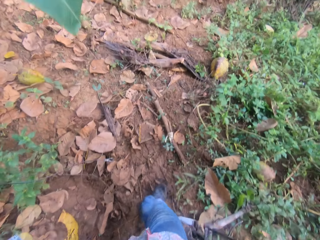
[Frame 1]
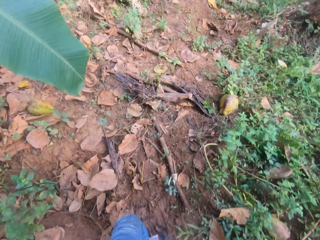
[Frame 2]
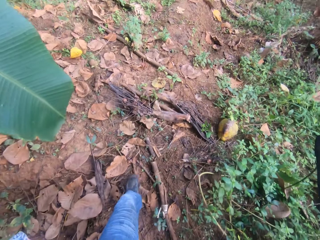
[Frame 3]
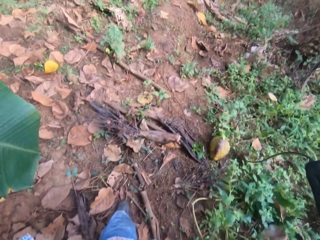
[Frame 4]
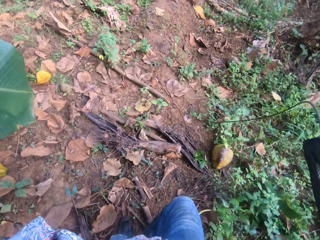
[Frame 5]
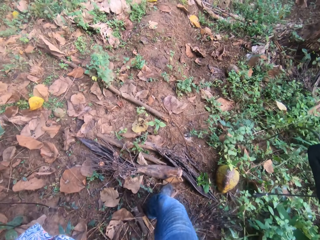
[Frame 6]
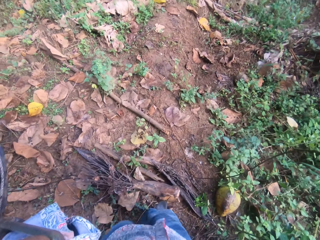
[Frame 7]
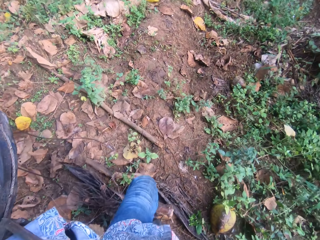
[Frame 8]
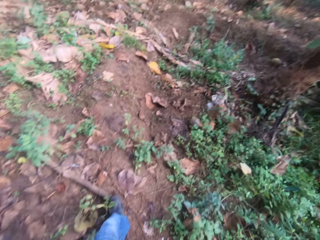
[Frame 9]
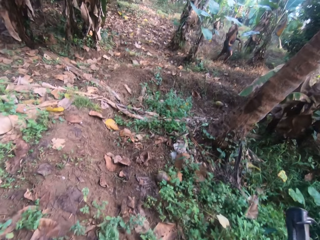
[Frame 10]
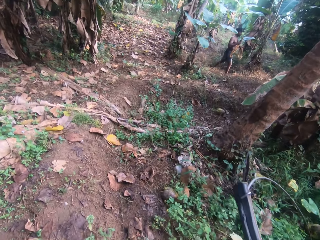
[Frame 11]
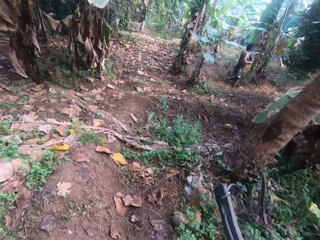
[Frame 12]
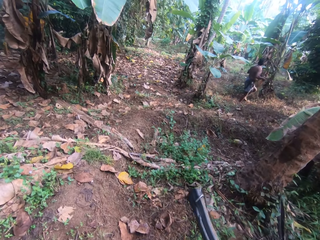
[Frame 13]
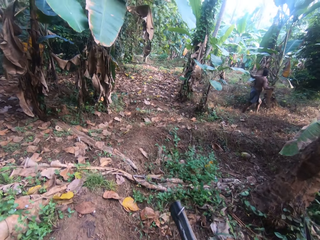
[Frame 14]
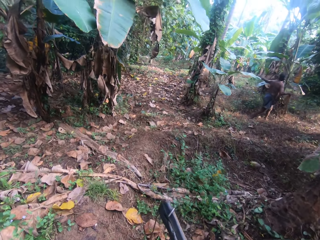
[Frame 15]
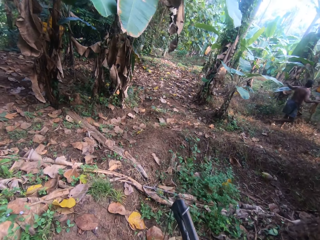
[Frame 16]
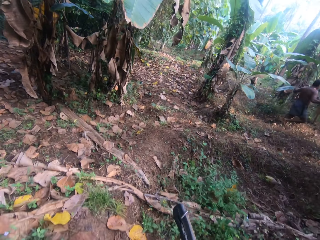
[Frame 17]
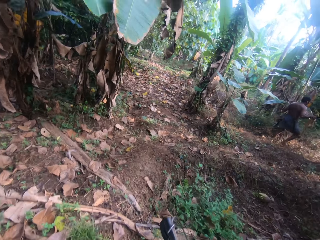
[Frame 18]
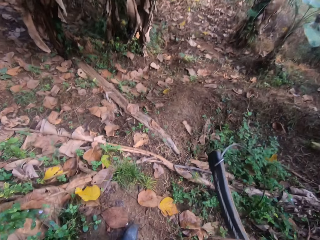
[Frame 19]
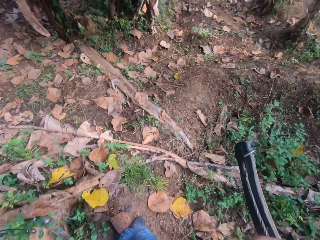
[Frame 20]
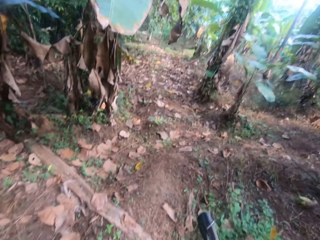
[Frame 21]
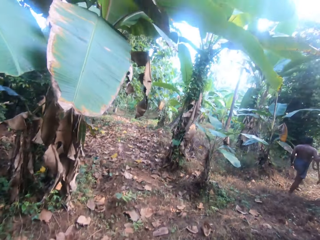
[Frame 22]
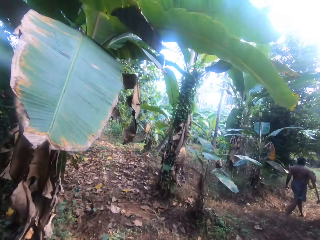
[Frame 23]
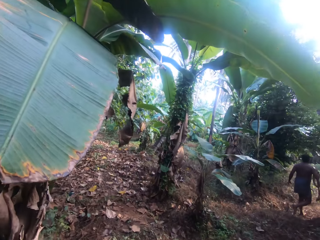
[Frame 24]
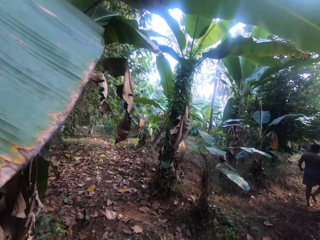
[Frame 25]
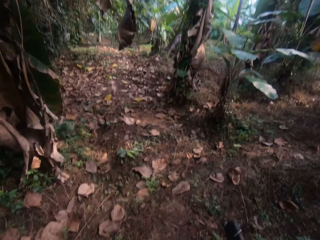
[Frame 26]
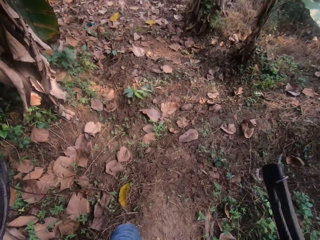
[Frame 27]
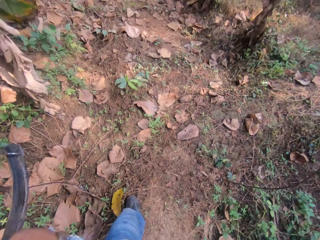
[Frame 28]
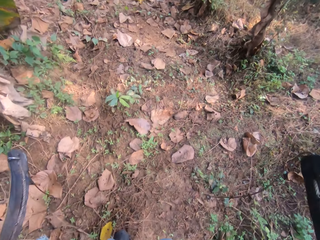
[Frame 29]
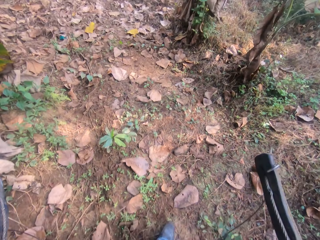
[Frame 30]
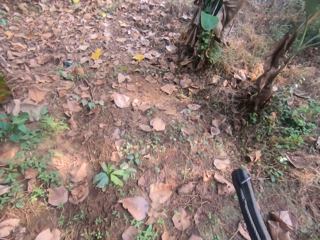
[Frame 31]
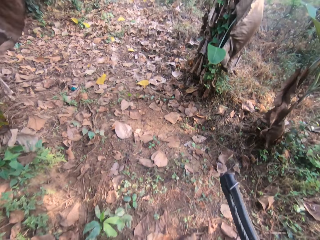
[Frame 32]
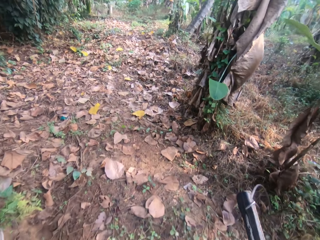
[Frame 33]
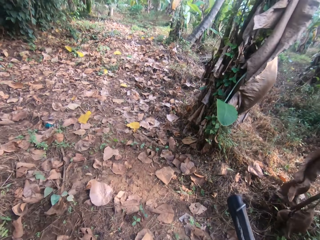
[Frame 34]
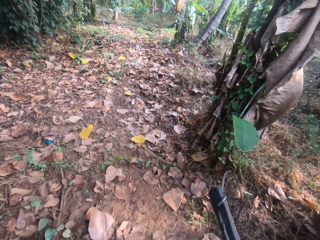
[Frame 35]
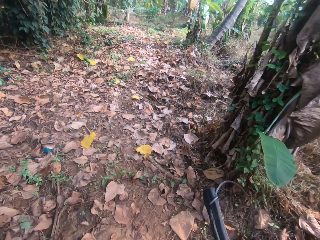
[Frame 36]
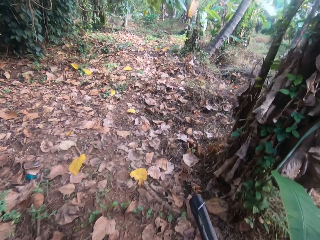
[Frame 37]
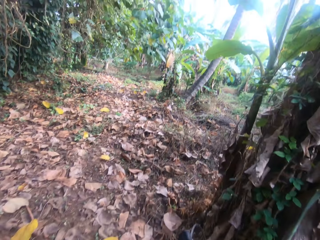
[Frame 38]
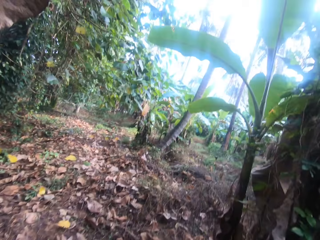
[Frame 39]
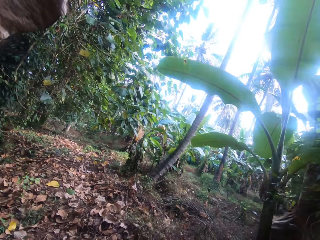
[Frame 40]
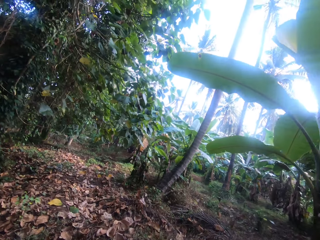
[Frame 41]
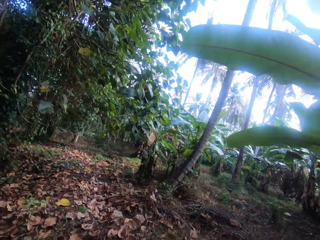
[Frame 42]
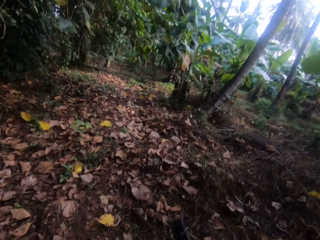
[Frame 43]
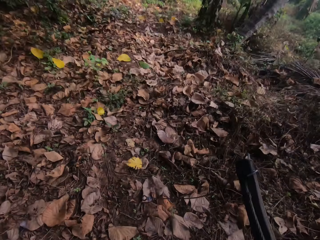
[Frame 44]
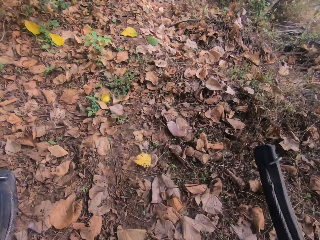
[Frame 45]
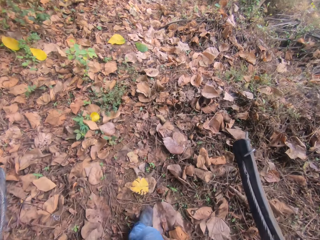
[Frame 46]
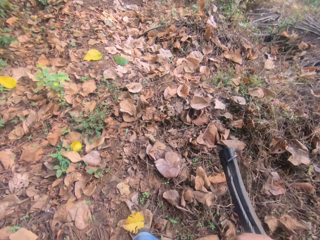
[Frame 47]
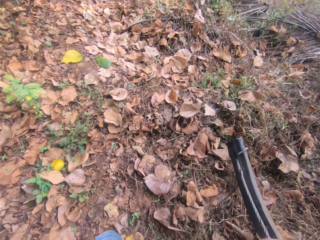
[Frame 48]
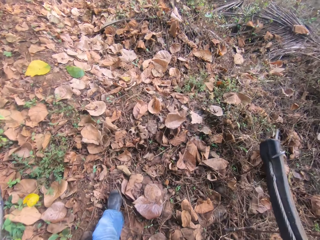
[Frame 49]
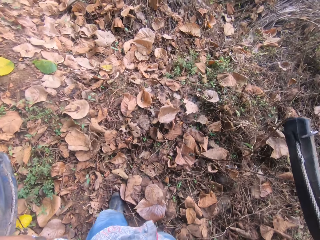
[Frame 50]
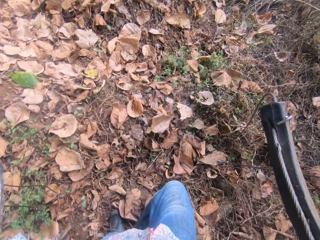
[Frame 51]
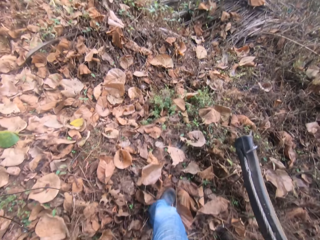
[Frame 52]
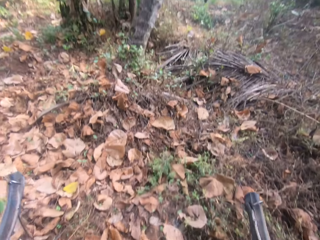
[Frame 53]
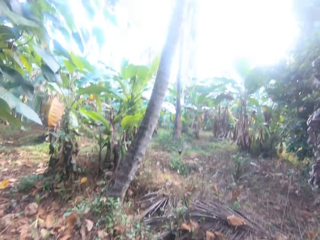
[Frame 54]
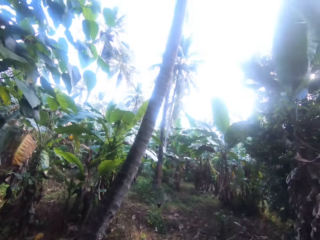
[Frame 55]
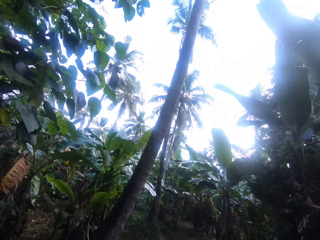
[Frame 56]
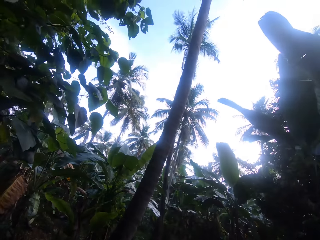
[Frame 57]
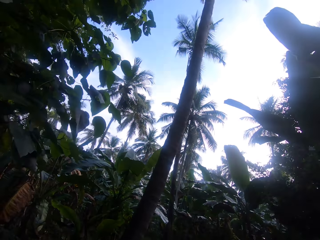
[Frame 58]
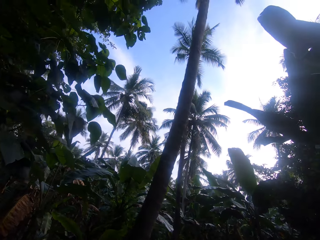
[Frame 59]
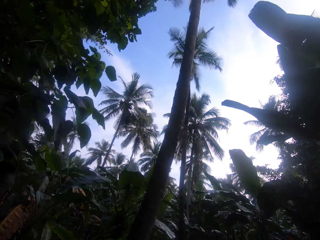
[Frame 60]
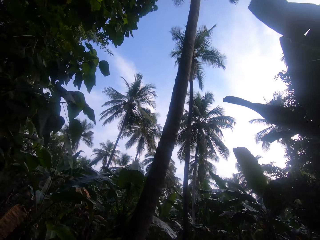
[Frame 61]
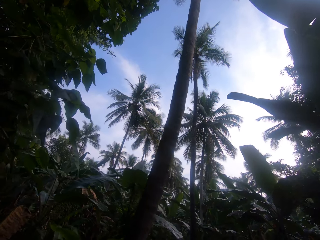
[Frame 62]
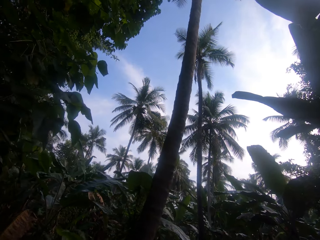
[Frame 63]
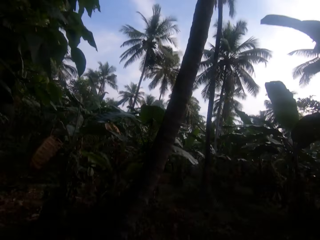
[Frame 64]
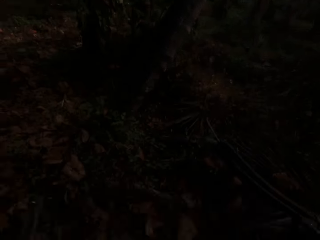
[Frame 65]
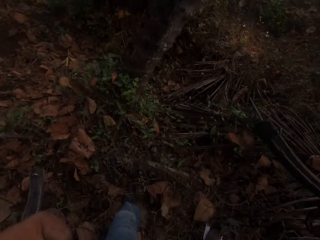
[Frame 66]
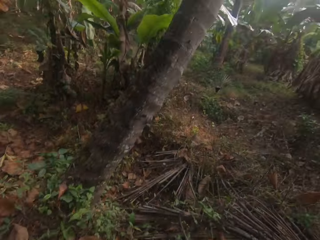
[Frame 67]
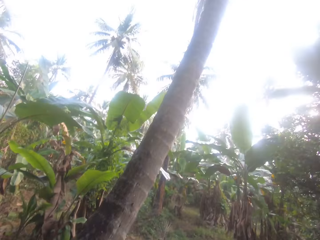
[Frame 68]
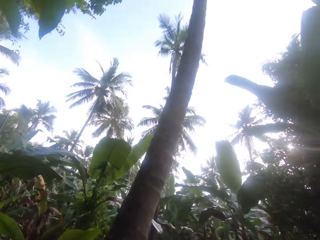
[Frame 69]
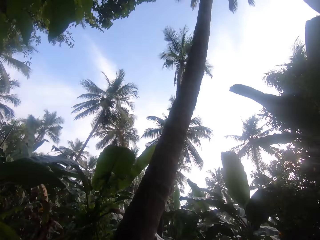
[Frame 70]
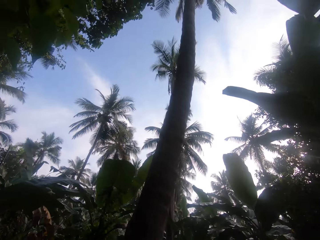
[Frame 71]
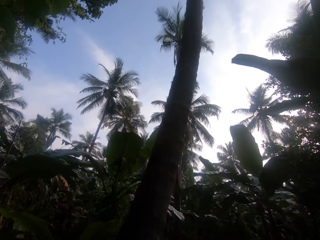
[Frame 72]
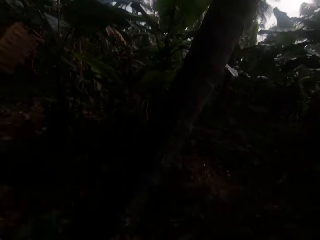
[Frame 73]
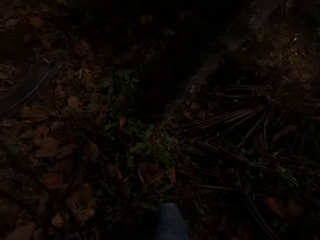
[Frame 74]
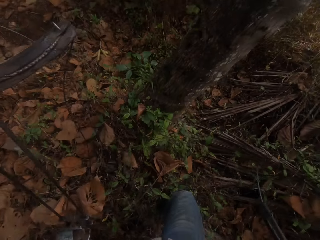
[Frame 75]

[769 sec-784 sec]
The camera wearer walks towards a tree.

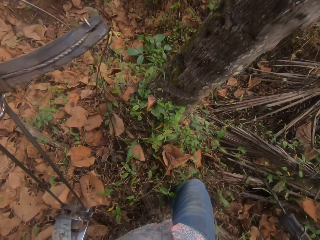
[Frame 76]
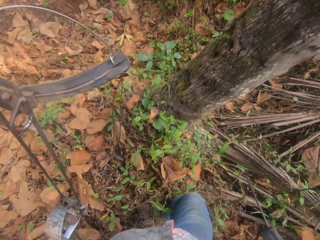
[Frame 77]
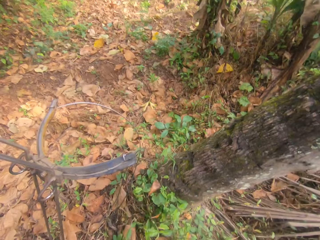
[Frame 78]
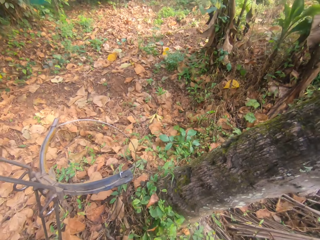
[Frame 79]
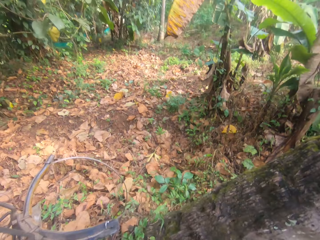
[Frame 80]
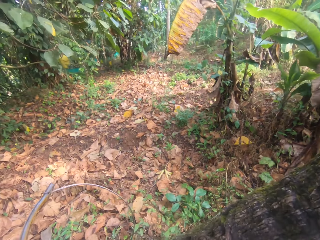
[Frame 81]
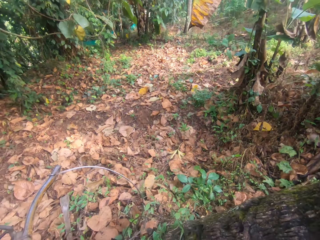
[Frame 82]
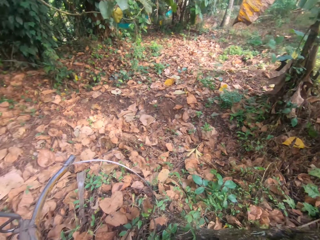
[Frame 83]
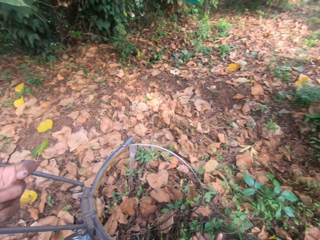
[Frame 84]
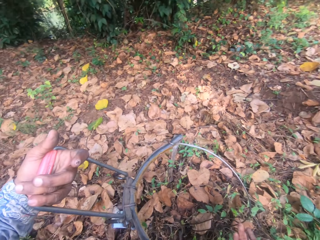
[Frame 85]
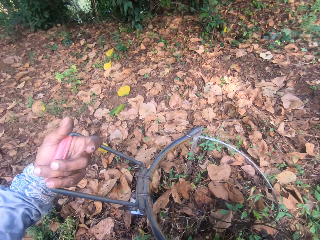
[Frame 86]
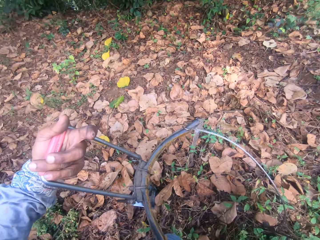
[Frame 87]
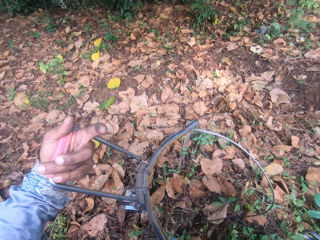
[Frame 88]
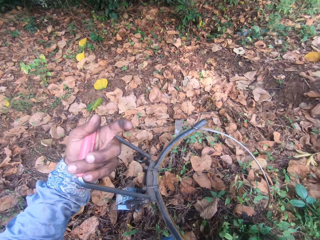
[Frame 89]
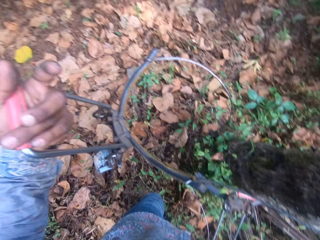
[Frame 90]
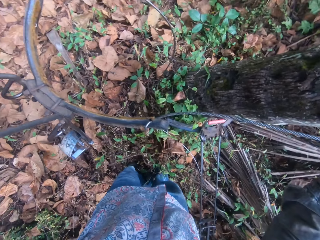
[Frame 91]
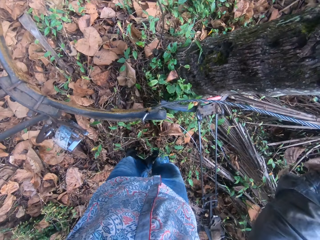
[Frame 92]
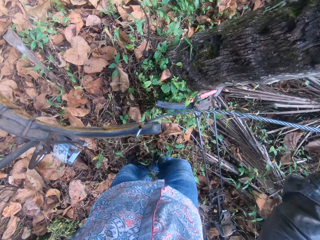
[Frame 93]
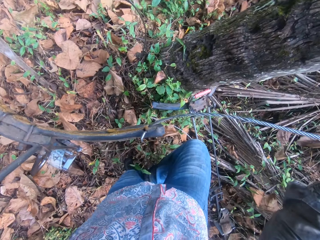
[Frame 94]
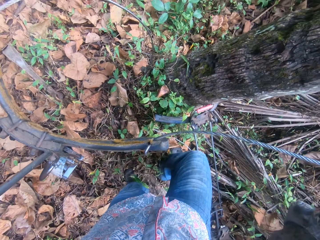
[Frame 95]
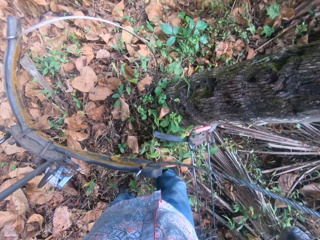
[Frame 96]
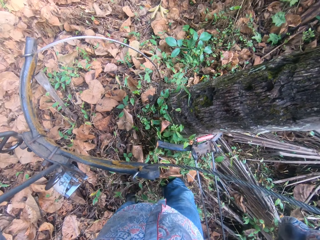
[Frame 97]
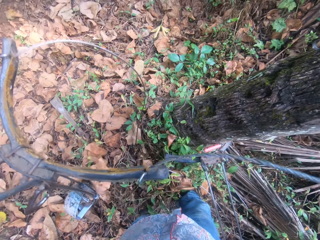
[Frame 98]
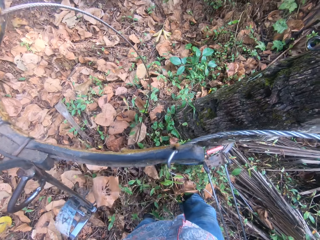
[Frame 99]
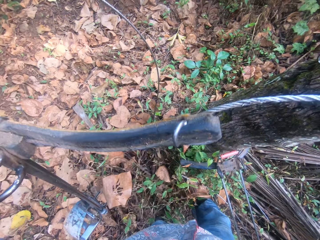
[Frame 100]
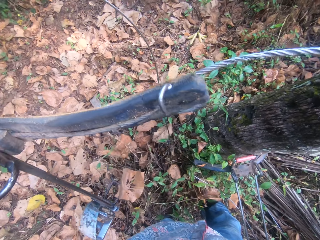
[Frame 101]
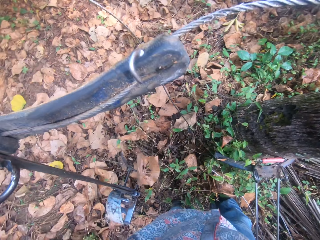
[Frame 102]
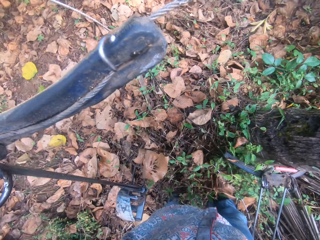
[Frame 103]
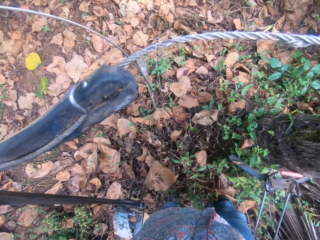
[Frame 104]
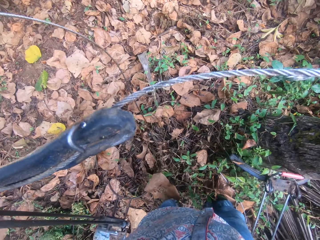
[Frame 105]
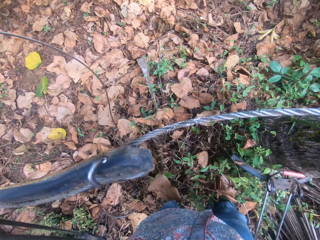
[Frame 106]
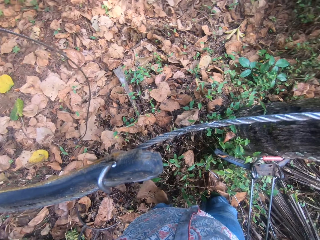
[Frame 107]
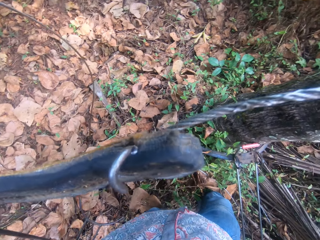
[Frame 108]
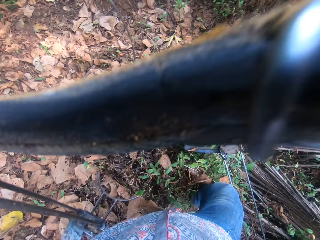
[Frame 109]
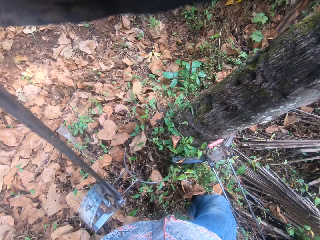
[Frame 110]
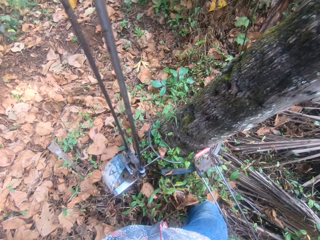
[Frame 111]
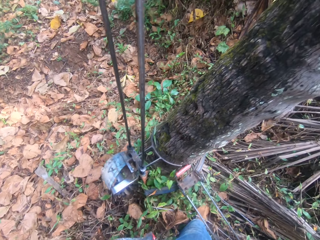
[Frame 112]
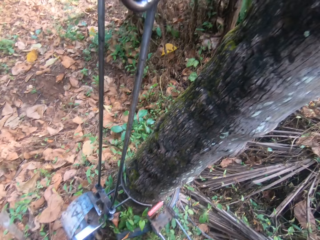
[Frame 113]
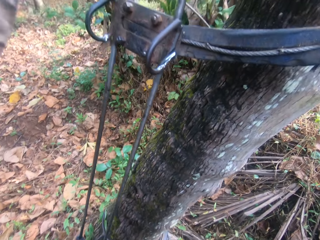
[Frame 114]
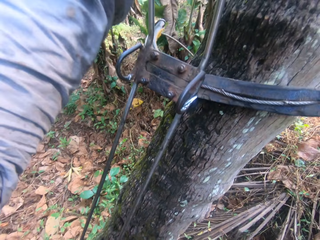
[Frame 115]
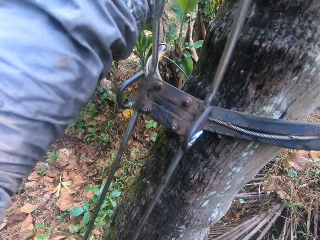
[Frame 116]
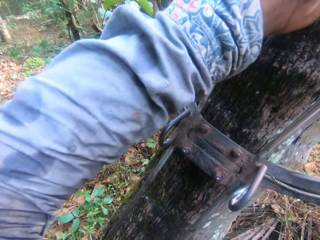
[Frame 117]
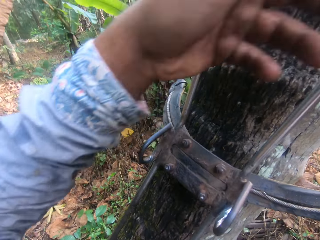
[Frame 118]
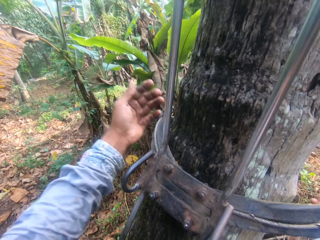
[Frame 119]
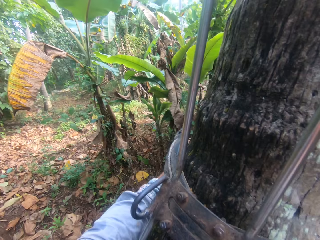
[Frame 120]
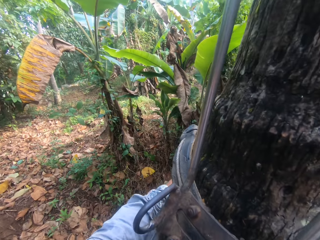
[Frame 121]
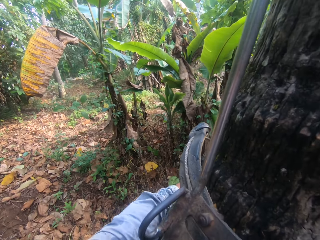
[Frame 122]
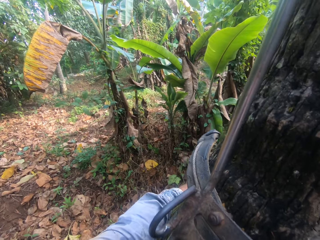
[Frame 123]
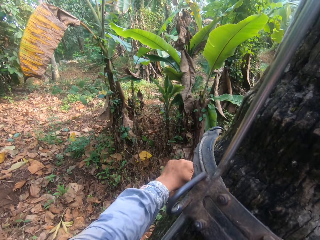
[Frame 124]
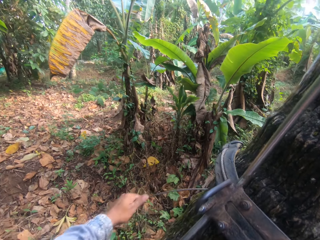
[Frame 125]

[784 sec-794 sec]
The camera wearer lifts the tree climbing gear from the ground with both hands. They fix the tree climbing gear on the coconut tree with both hands.
